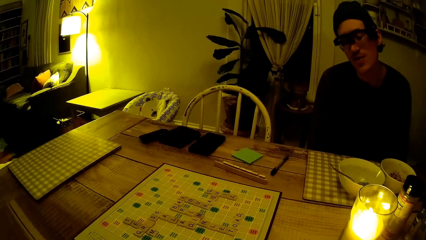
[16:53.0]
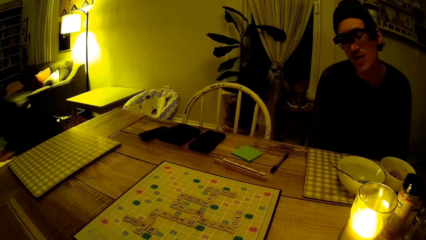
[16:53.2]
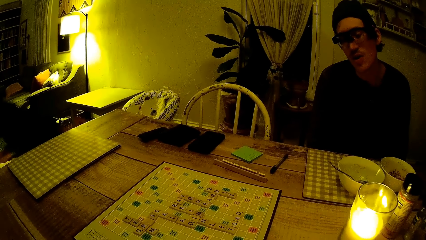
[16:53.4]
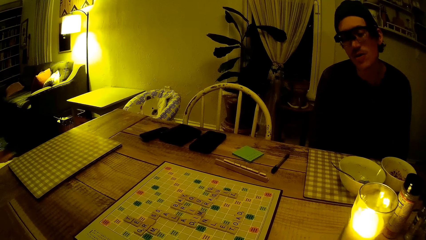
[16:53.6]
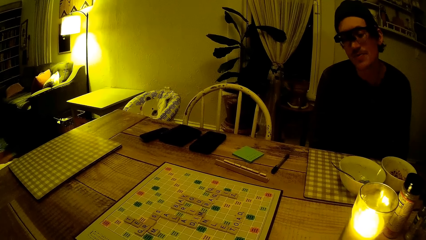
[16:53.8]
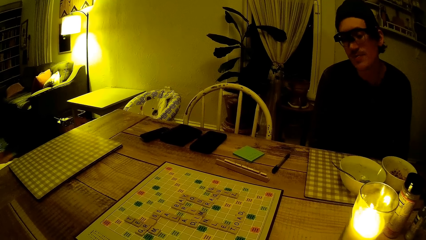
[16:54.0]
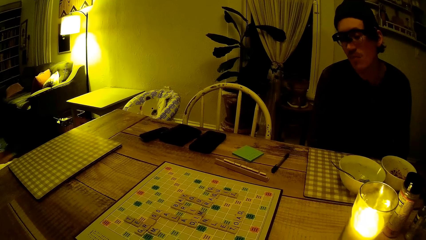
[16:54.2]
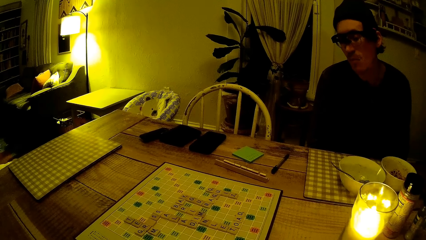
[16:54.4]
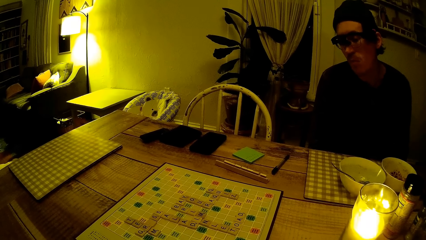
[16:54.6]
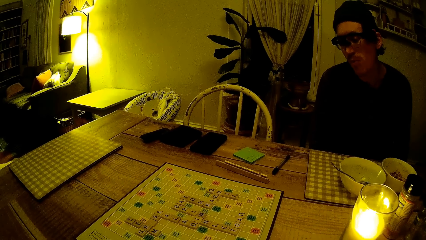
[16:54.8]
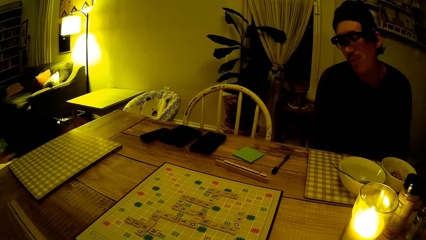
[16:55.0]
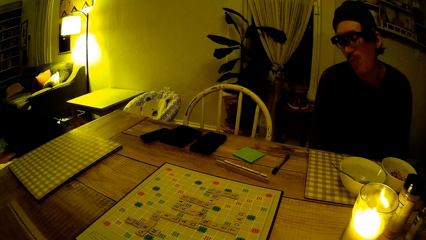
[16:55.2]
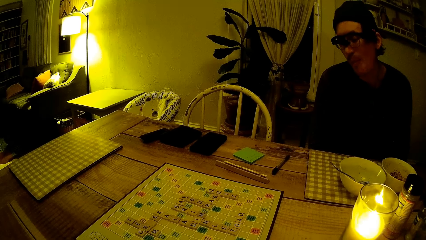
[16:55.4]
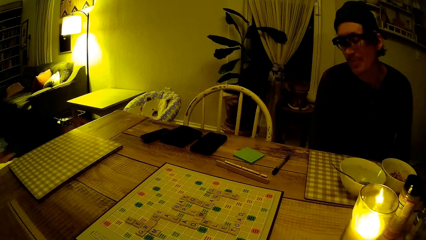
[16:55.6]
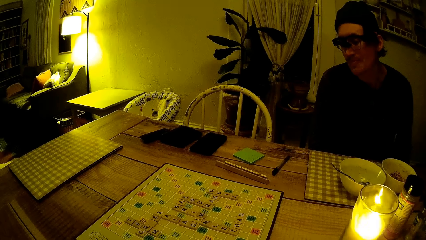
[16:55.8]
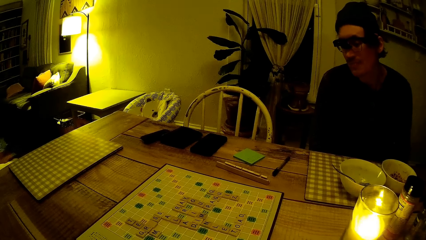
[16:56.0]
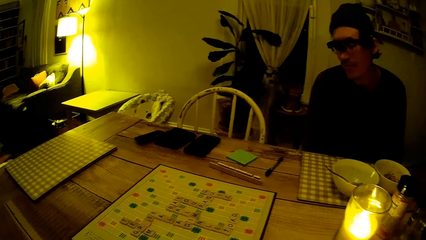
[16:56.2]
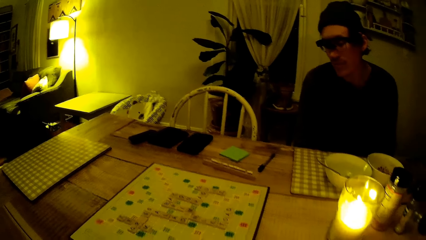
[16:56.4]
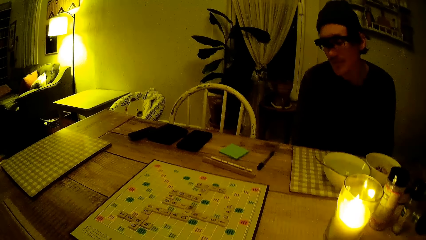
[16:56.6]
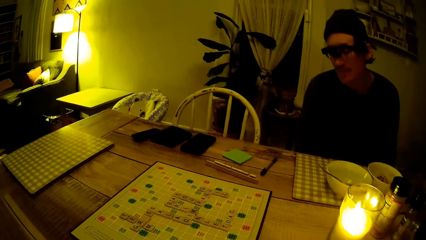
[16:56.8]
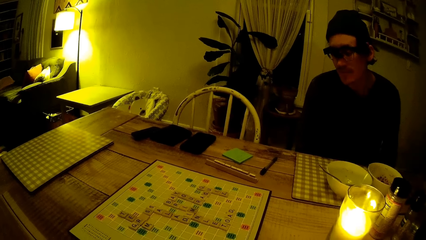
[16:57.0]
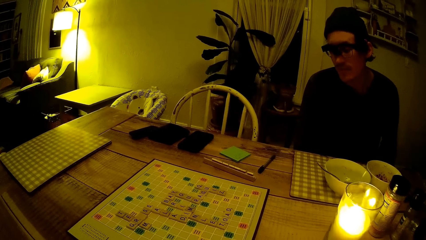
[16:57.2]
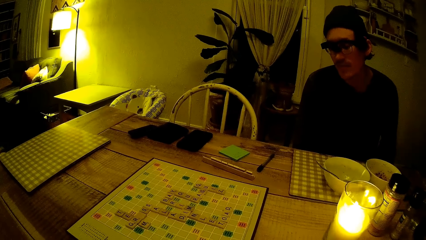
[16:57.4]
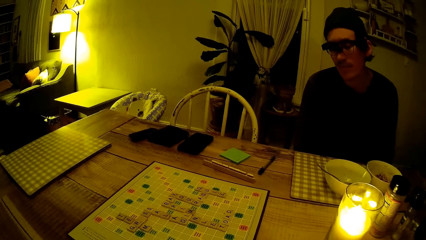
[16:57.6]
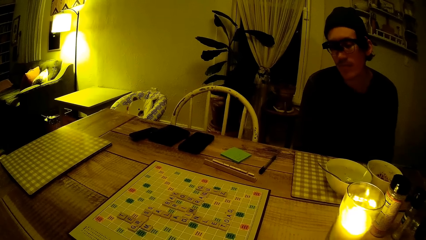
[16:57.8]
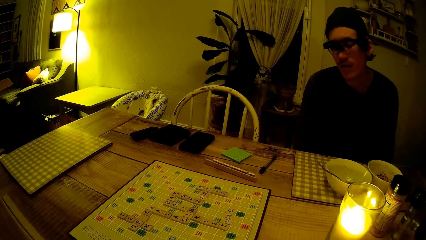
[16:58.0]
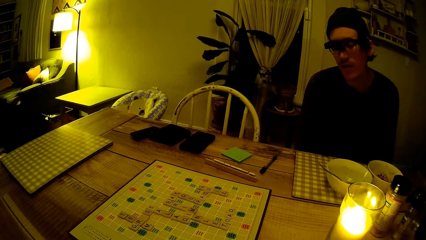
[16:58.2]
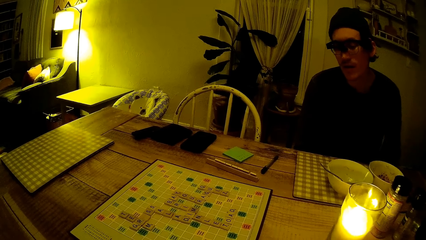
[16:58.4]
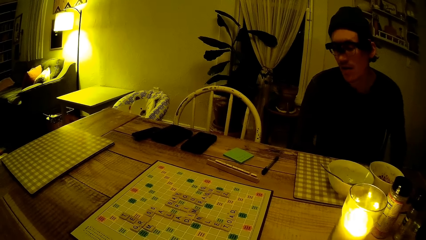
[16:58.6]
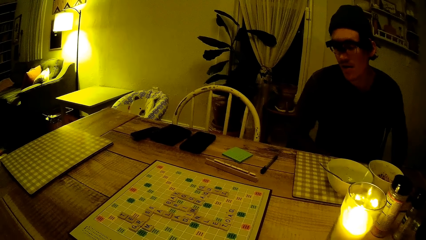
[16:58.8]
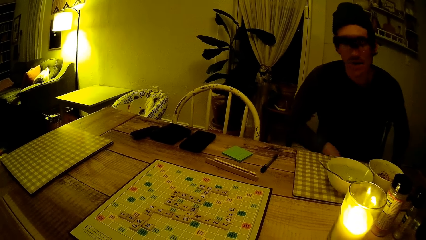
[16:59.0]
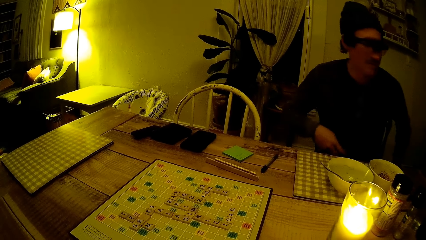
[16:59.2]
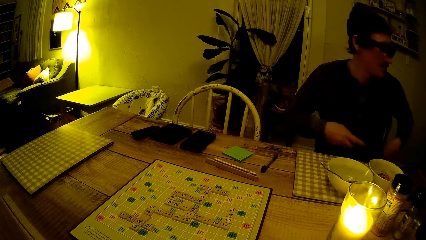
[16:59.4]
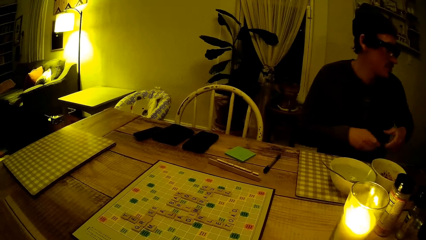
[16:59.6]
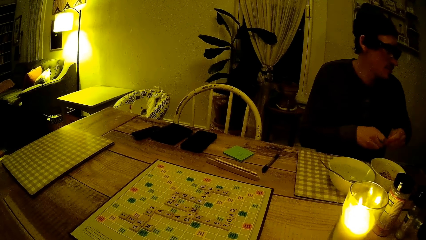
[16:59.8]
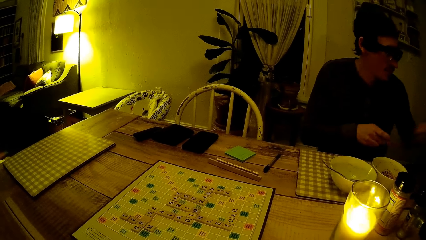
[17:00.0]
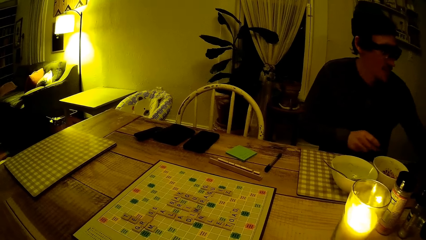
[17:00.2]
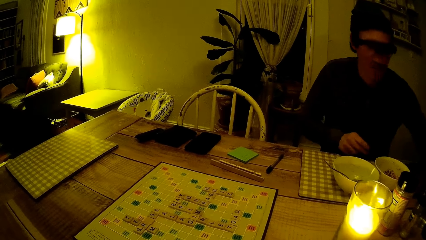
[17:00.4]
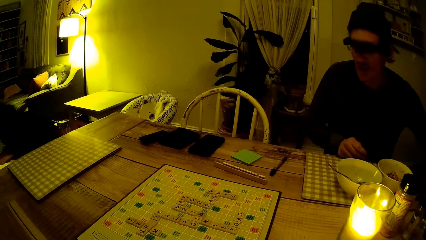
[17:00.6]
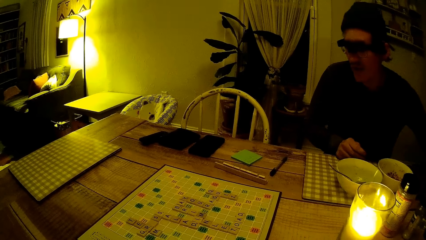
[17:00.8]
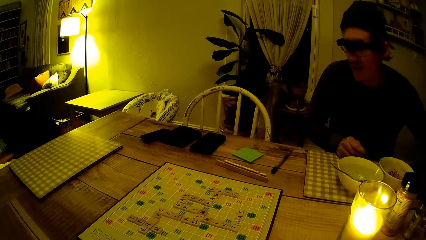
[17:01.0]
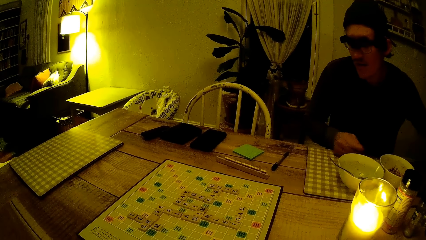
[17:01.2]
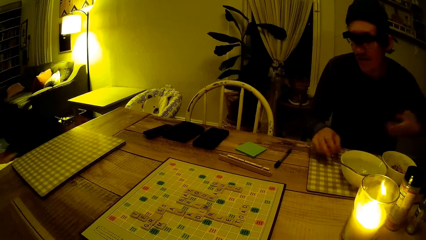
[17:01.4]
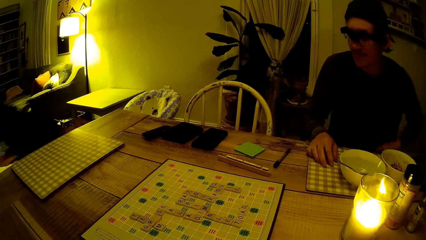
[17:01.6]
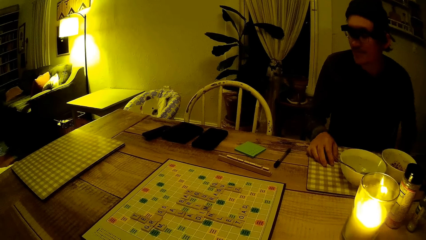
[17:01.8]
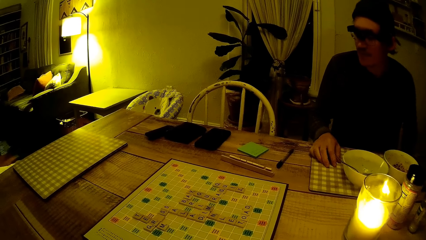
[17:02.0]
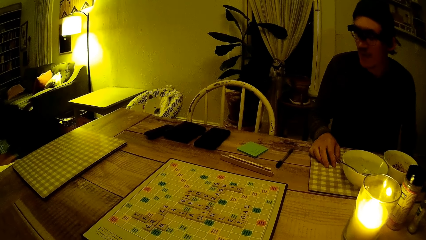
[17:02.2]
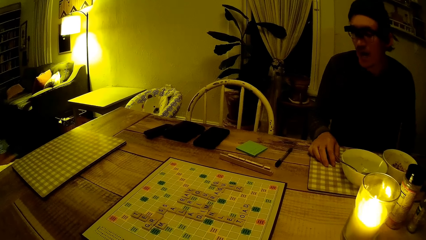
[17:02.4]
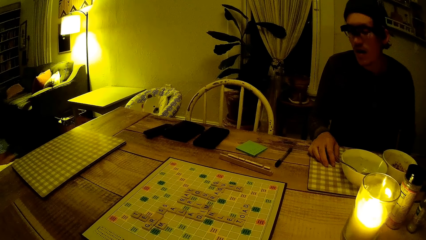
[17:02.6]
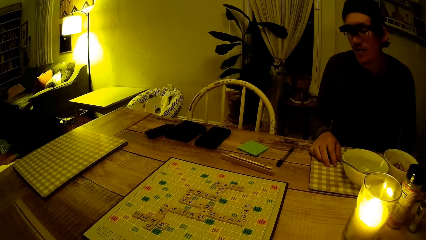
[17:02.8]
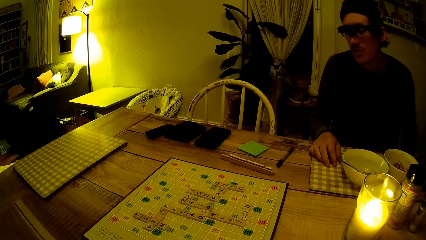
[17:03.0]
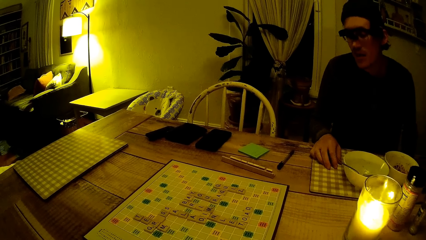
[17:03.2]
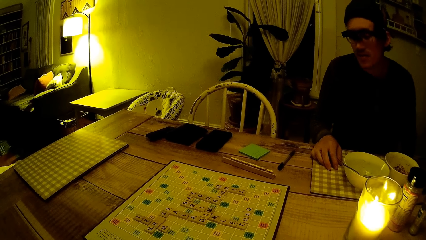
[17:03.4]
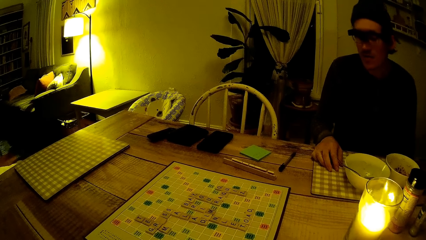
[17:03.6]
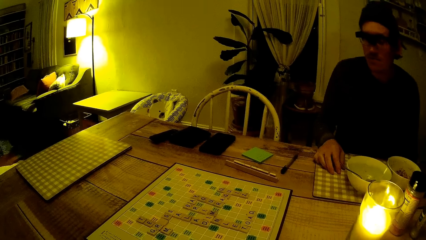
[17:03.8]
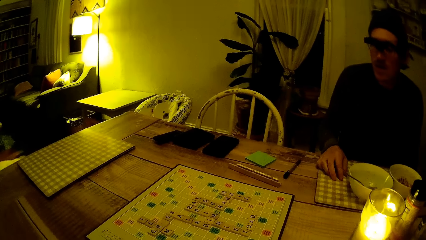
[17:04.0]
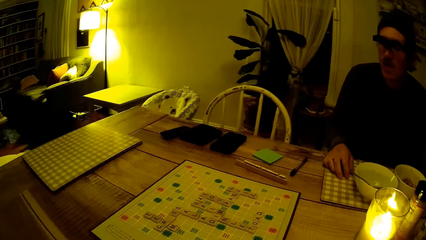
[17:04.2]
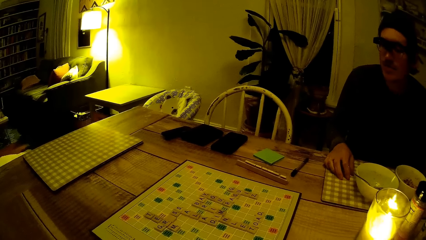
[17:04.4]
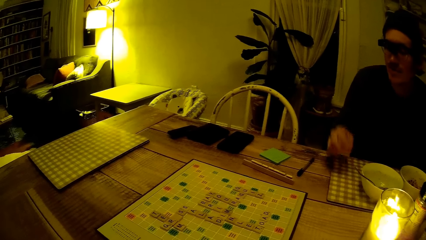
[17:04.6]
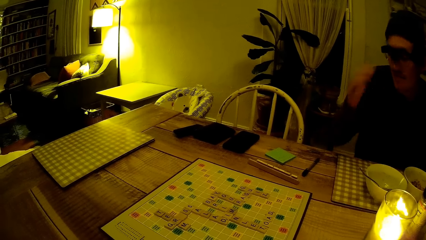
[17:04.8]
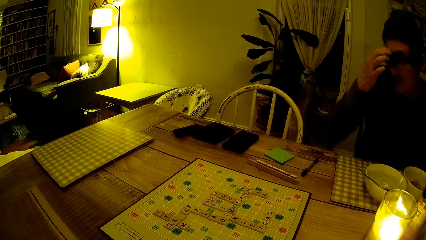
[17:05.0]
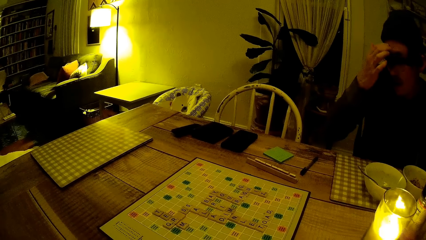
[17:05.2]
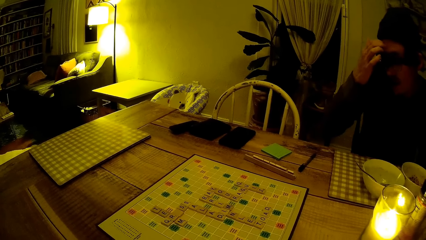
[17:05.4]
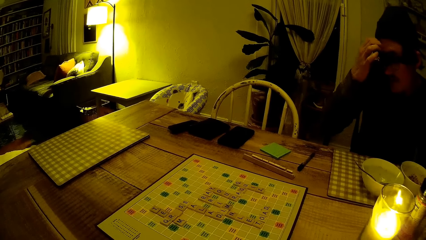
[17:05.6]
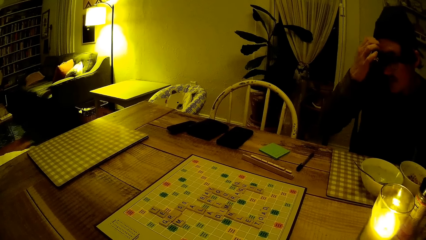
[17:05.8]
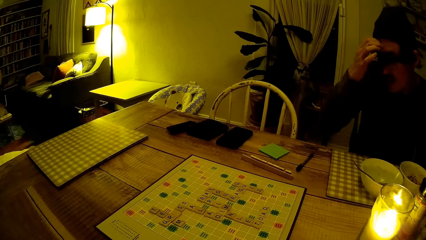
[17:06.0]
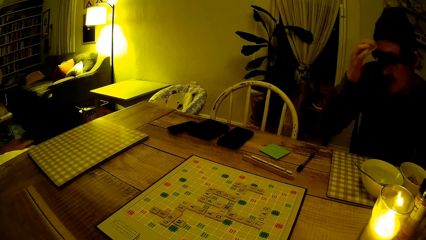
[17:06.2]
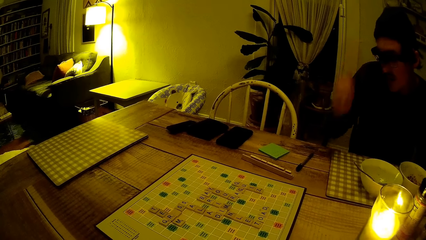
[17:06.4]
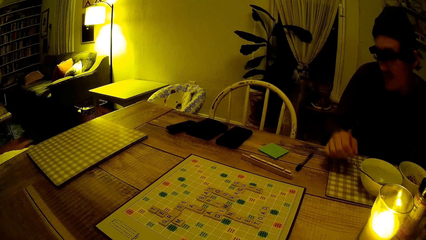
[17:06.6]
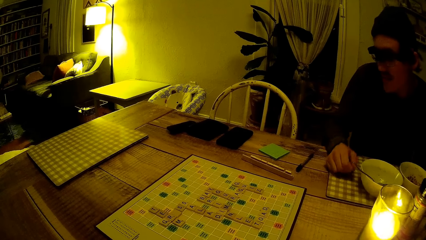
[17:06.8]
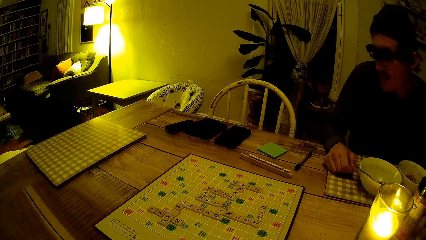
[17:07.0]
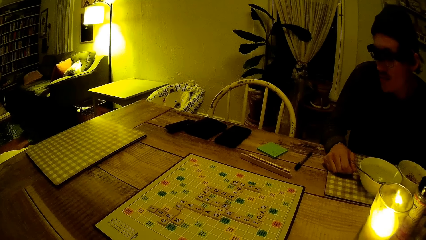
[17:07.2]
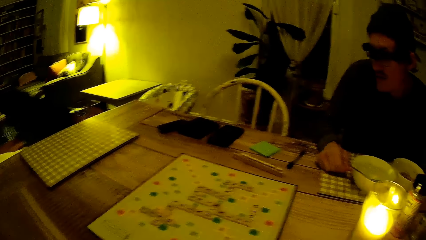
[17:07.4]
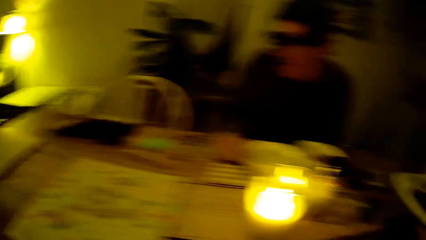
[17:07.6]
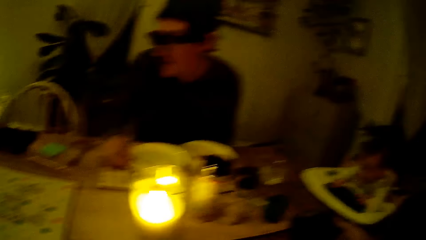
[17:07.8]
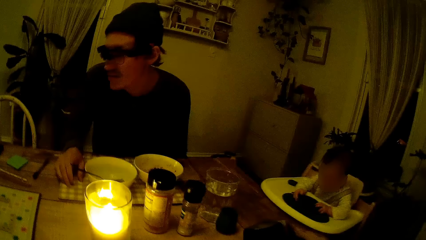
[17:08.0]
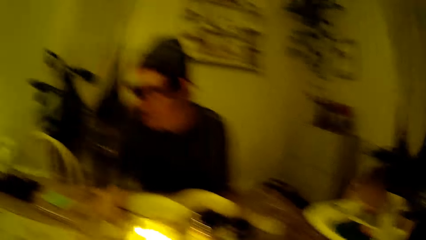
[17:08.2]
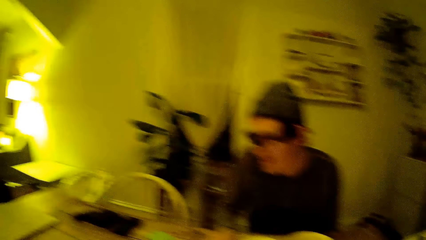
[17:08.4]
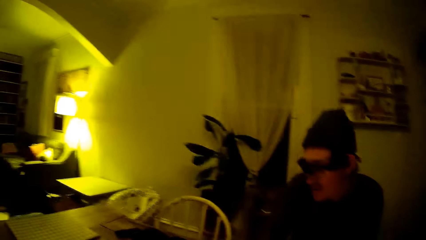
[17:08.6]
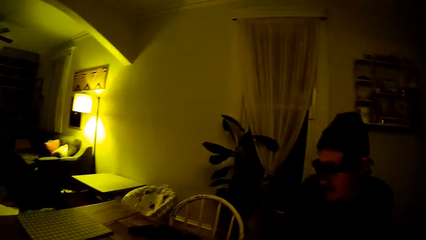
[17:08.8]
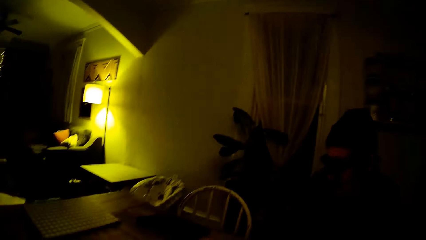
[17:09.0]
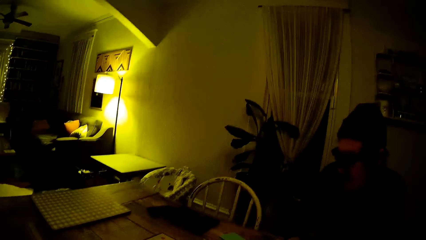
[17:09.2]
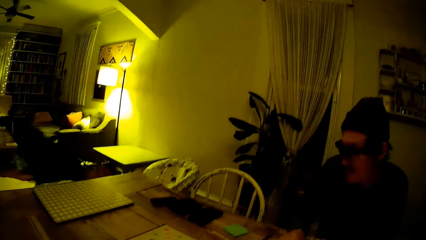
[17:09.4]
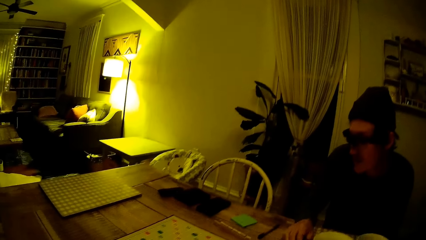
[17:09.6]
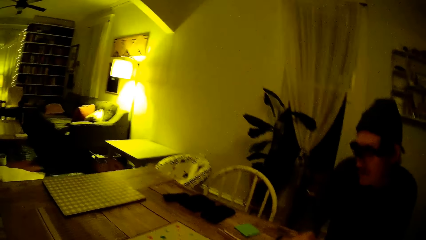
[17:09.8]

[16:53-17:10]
The baby cries. A man lifts a spoon from his lap with his right hand. The man passes the spoon to his left hand. The camera wearer sings with the man. The man scratches his forehead with his right hand.
